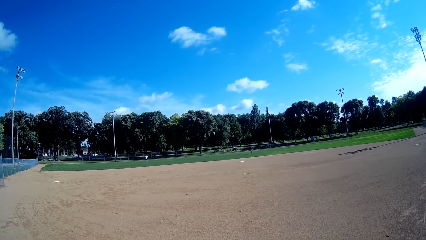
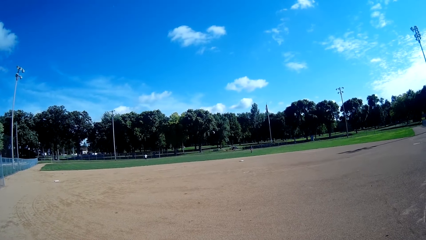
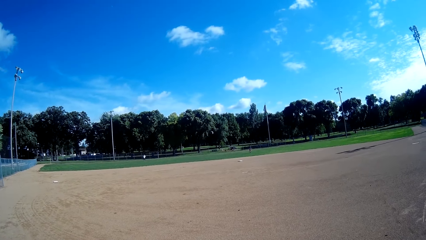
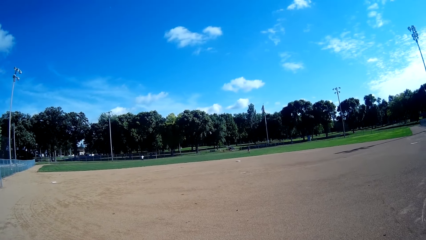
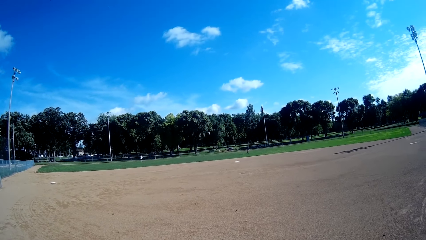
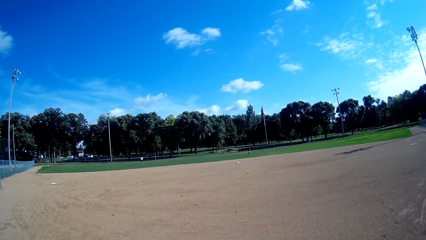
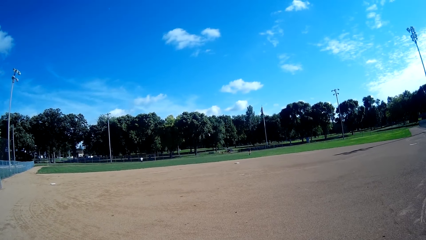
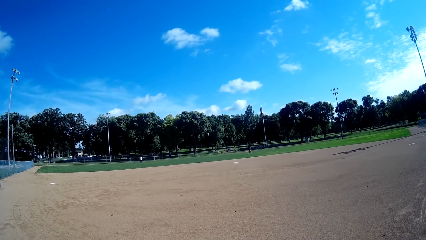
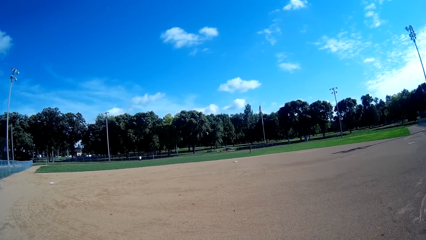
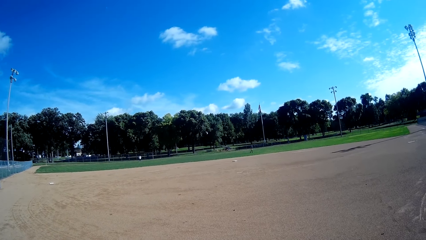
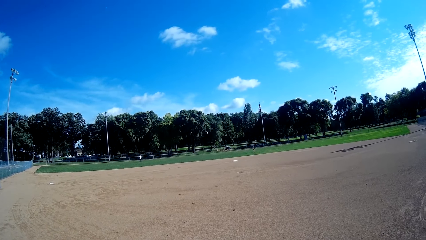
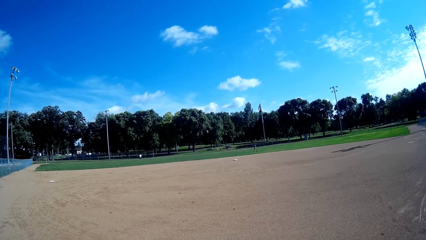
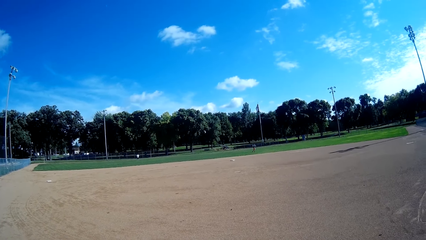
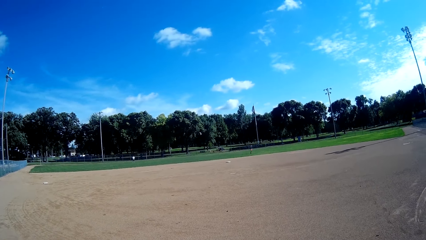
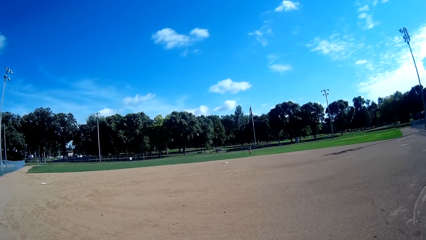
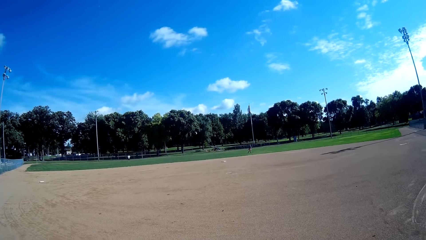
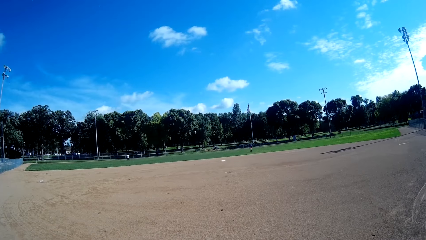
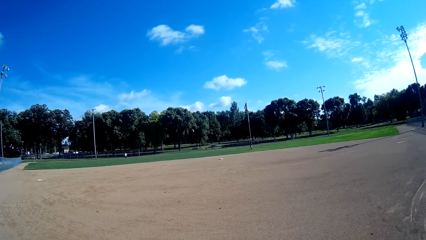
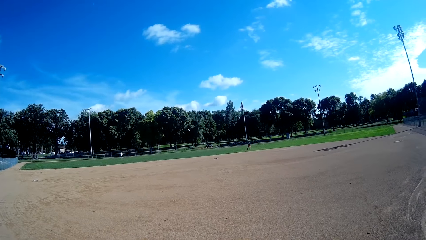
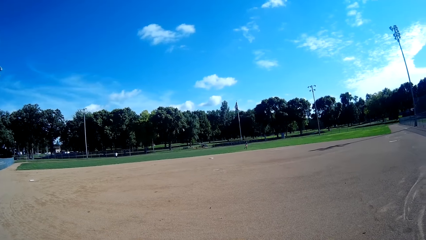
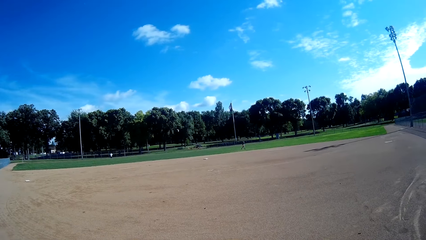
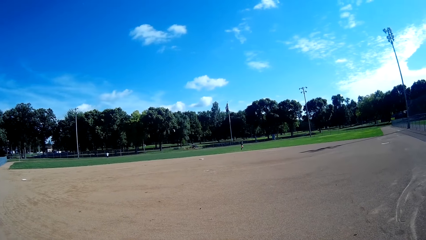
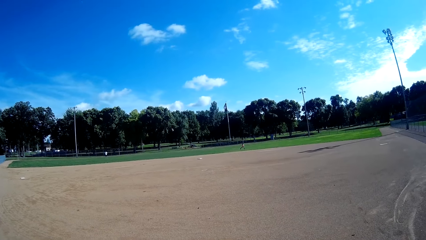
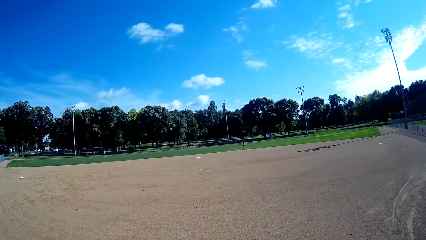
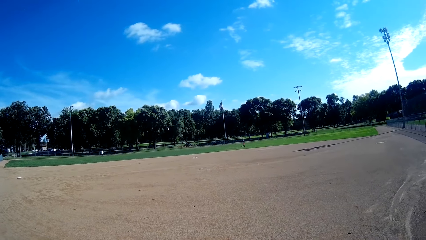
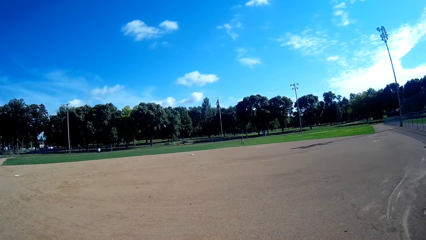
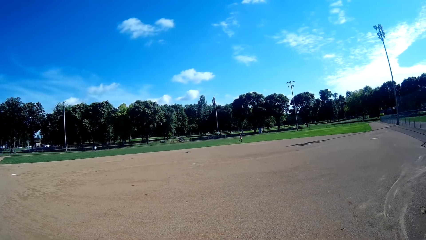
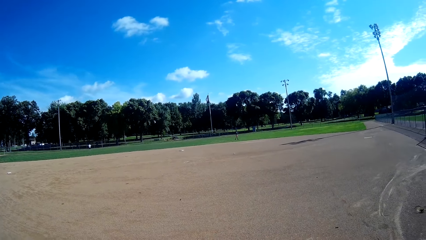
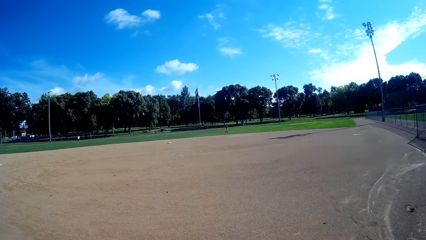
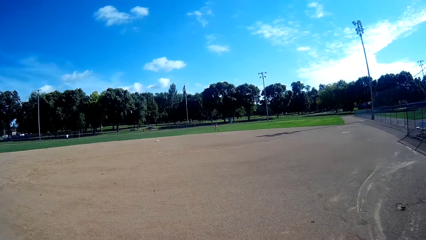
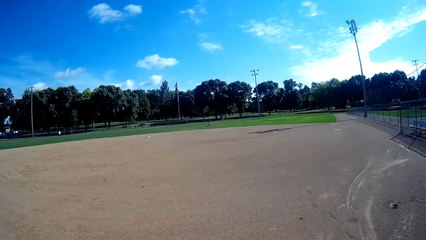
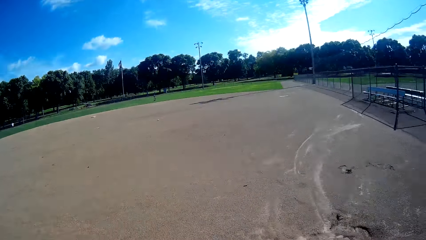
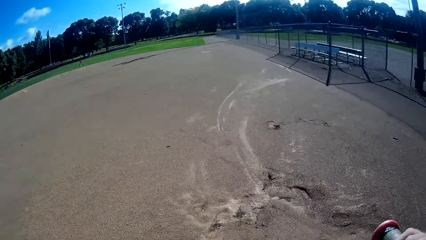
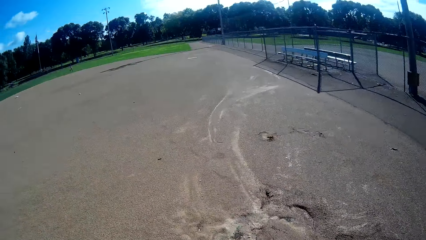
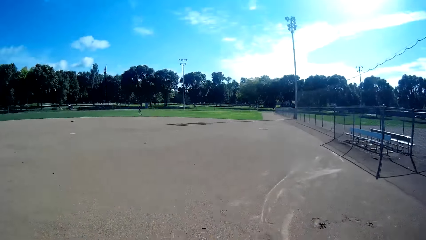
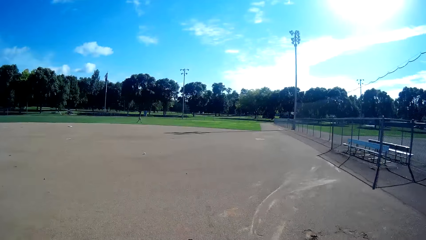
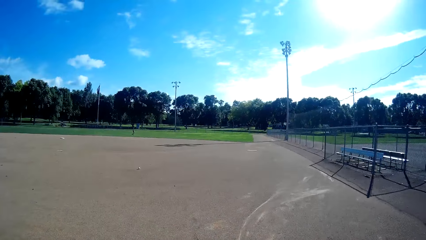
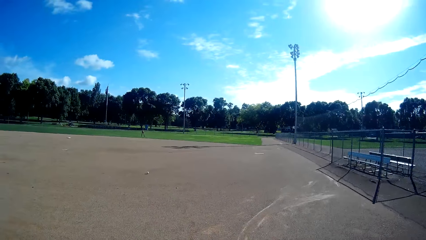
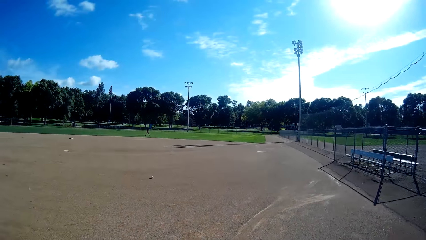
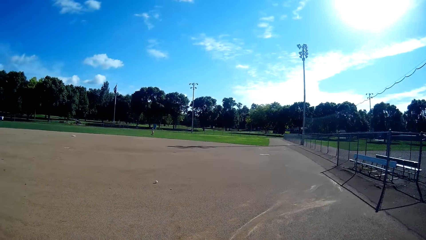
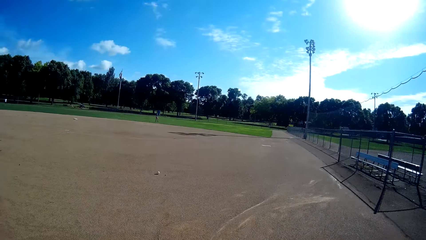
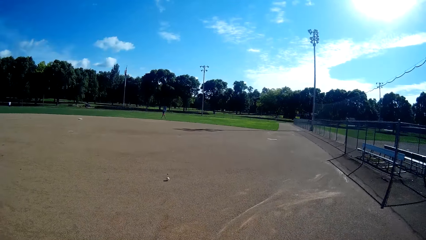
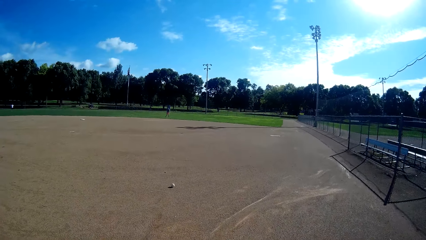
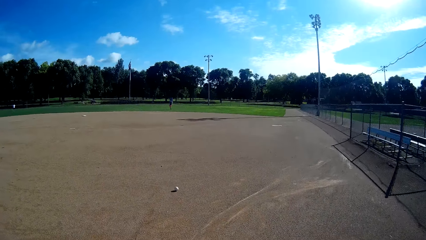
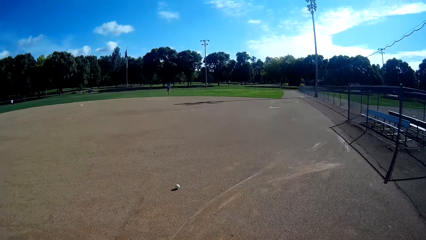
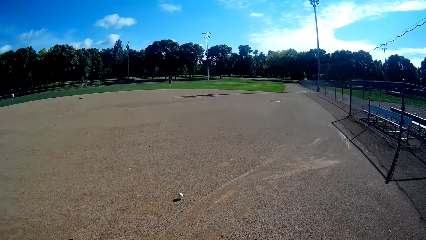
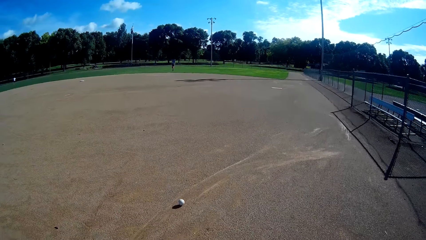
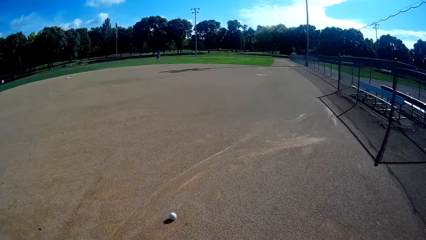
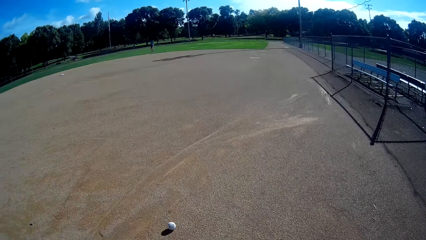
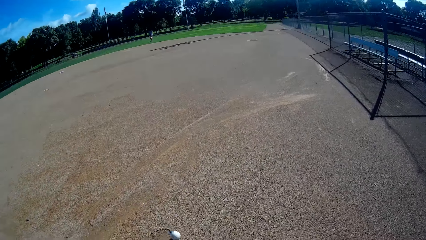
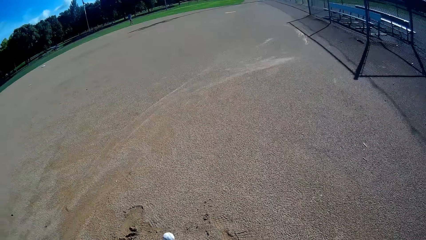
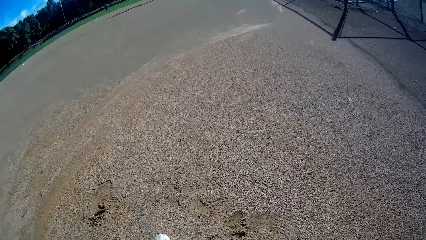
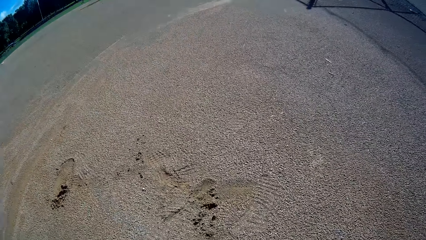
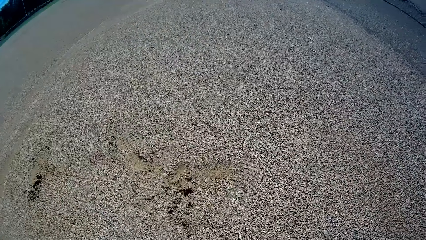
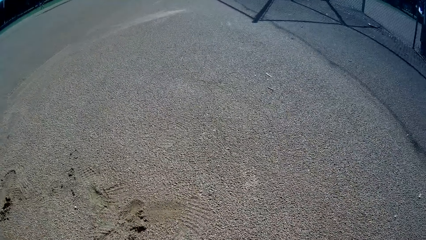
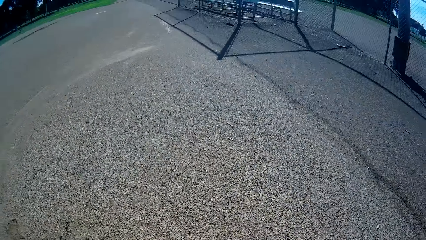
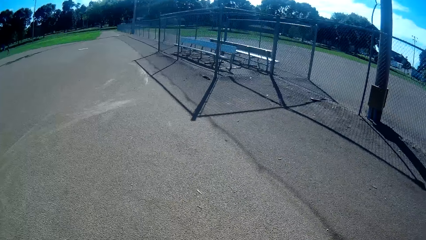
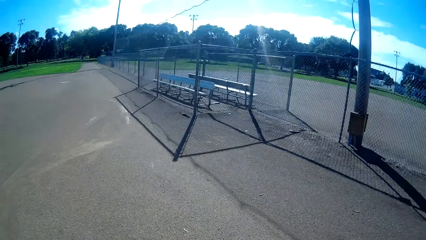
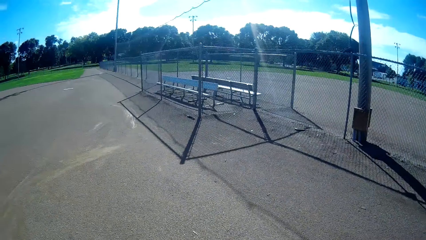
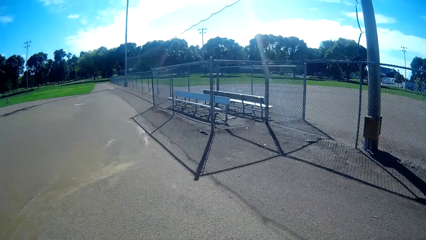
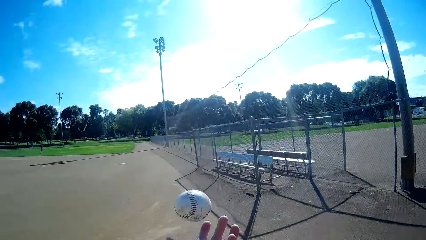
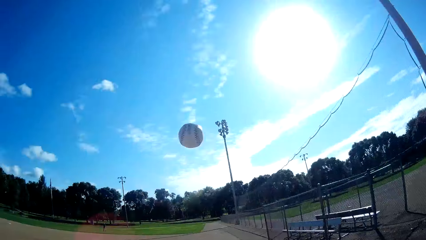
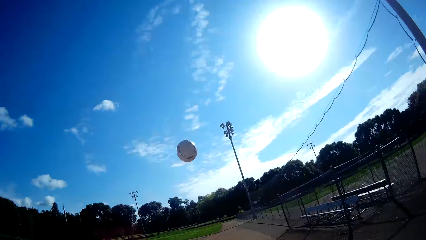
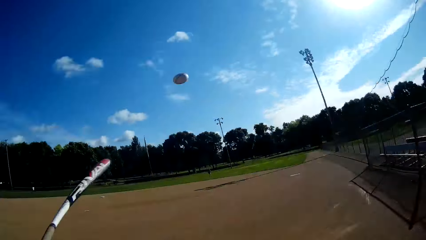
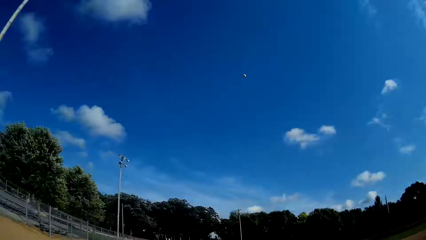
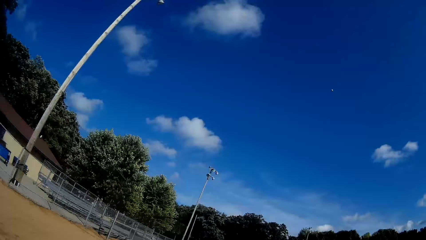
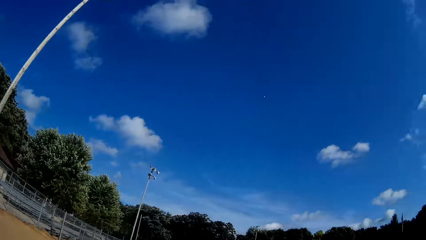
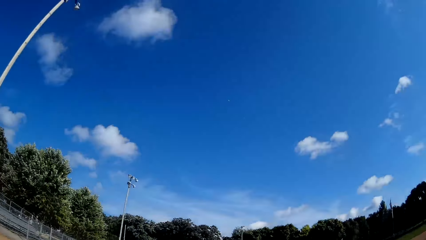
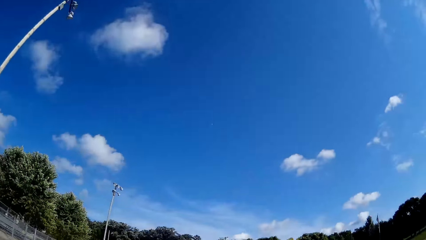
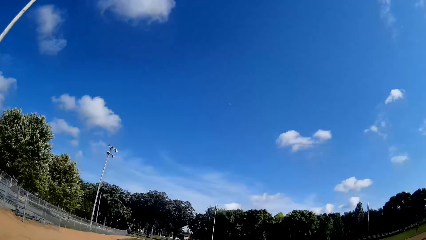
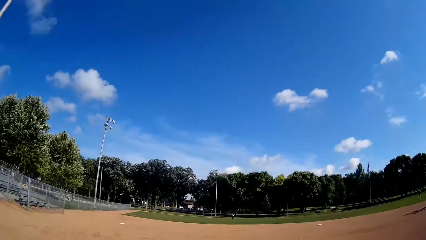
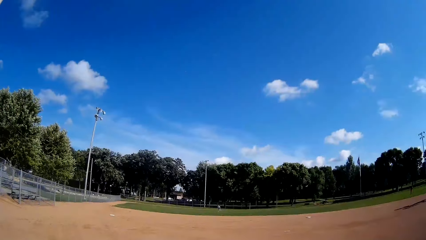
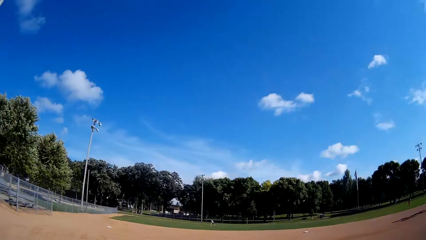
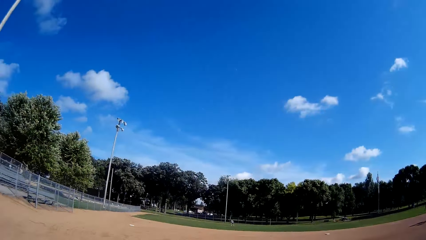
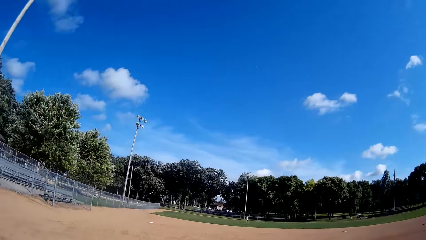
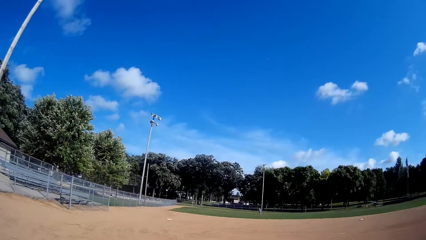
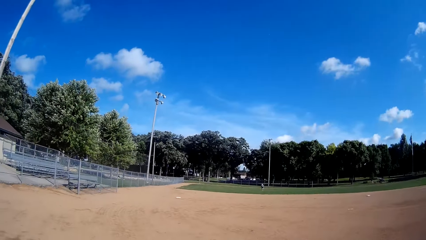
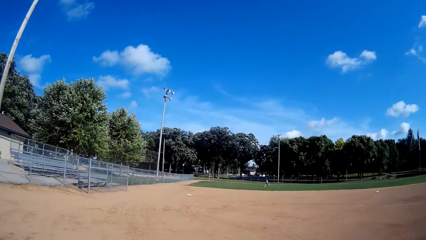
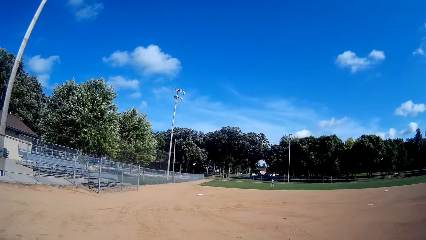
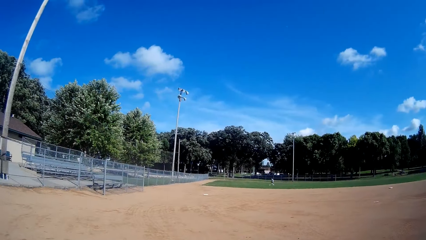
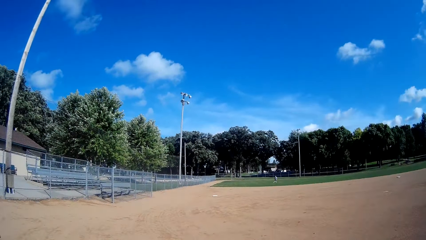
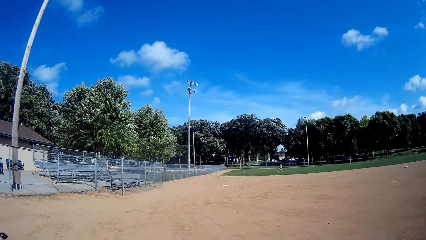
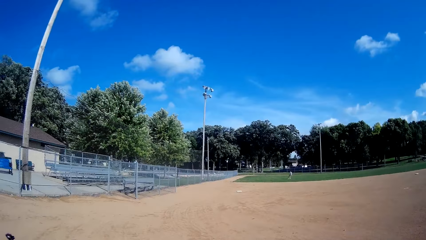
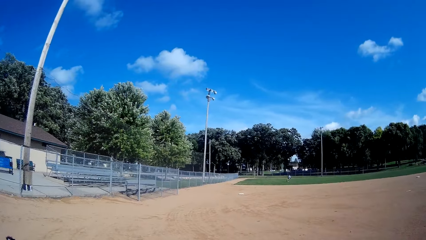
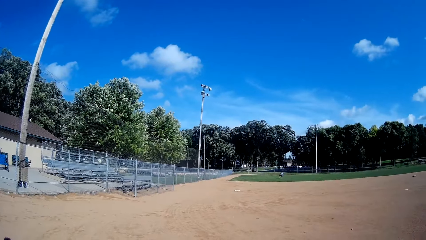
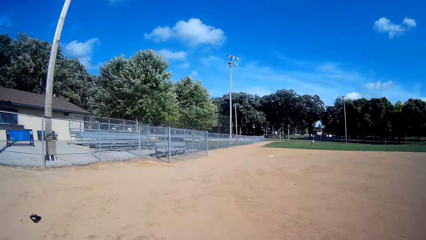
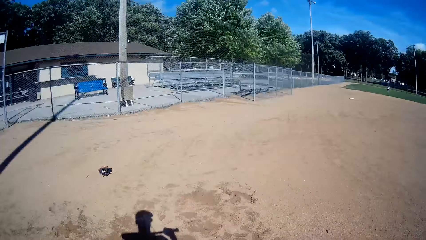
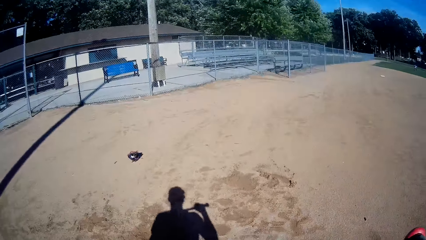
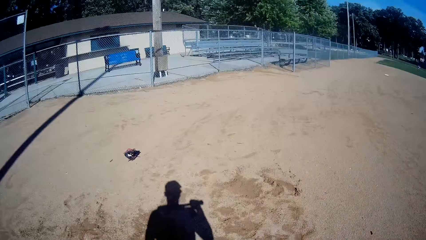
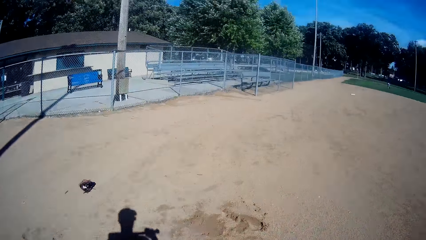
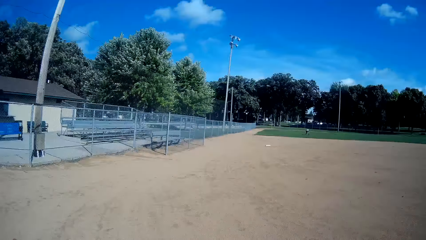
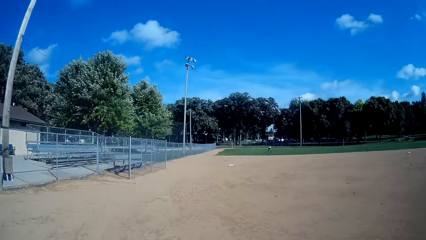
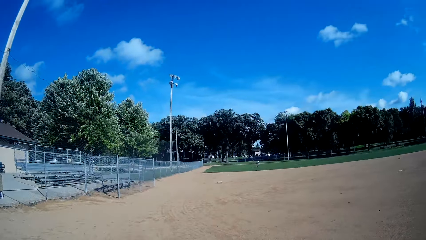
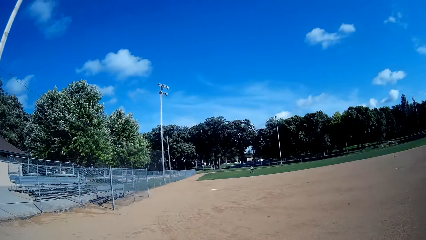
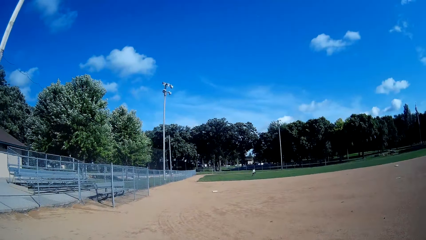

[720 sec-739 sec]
A boy walks forward. The boy runs forward with the baseball and baseball bat in his hands. The boy throws the baseball to the camera wearer. The boy hits the baseball with the baseball bat in his hands. The boy jogs forward. The camera wearer looks at the baseball on the ground. He catches the baseball. He looks around and throws the baseball up. He hits the baseball with the baseball bat in his hand. He looks at the baseball. A man runs forward after the baseball. The man catches the baseball. The camera wearer looks around. The man bends, picks up the baseball from the ground and stands.
